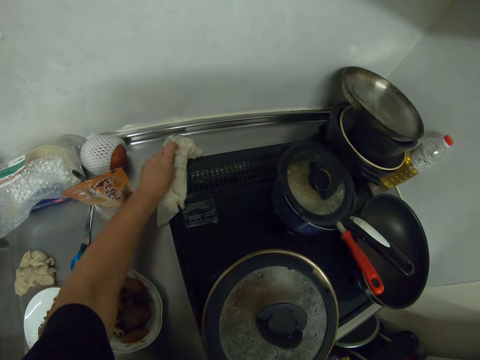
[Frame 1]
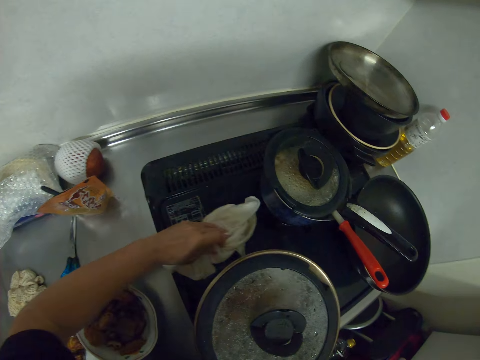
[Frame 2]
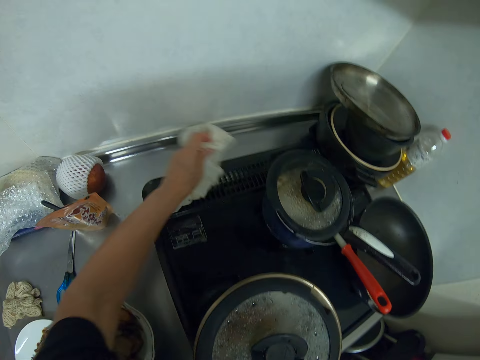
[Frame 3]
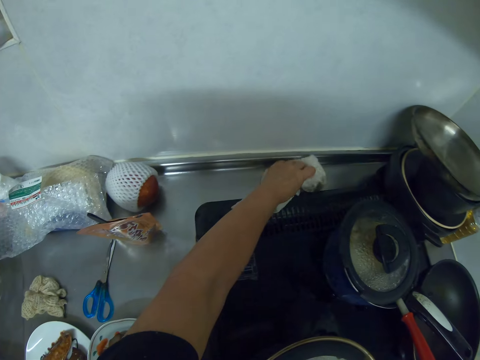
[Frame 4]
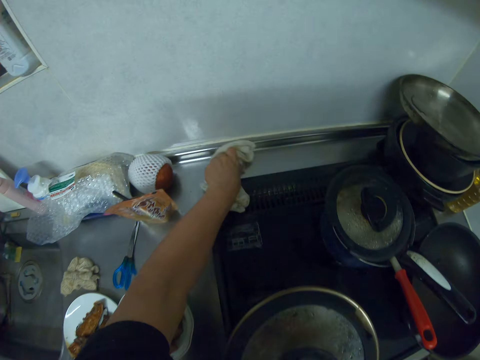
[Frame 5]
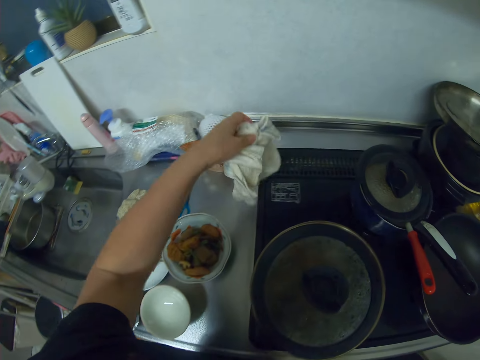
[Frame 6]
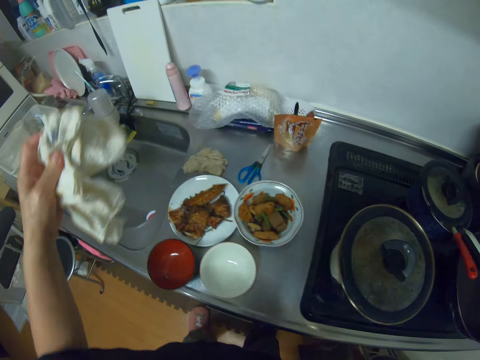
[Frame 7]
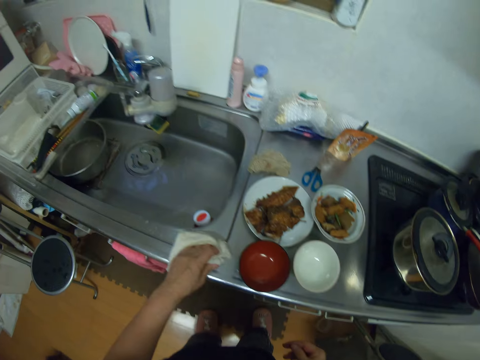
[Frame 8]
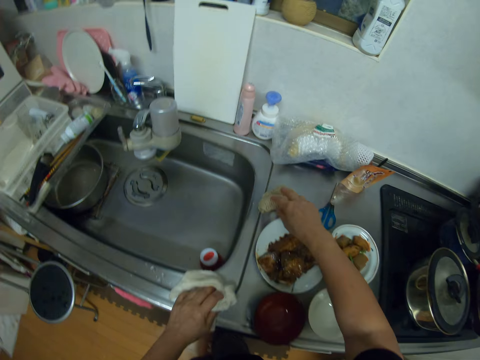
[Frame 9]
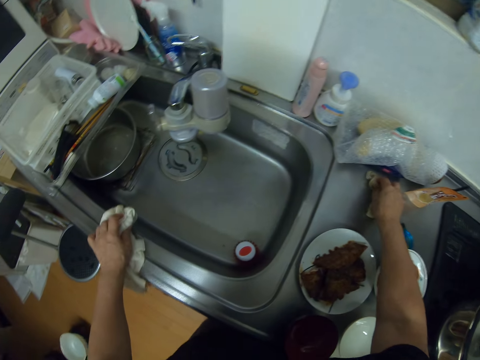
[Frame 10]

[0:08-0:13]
The camera wearer wipes a counter with a towel. They lift the towel off the counter. They clean the kitchen sink with a napkin.

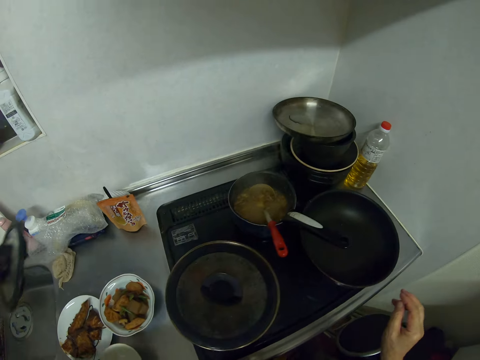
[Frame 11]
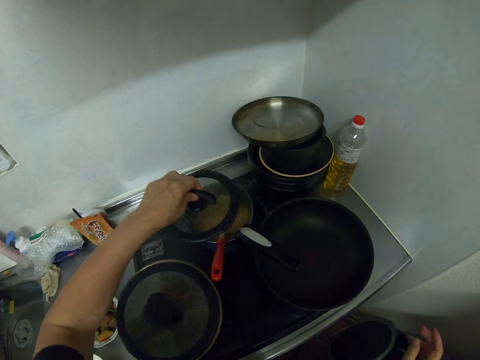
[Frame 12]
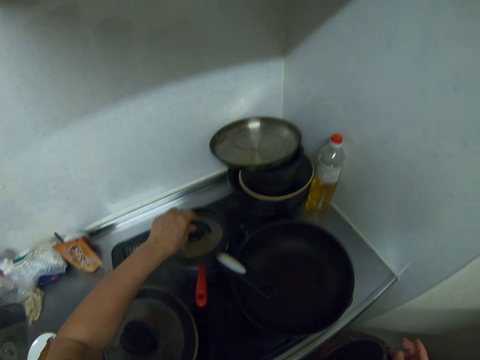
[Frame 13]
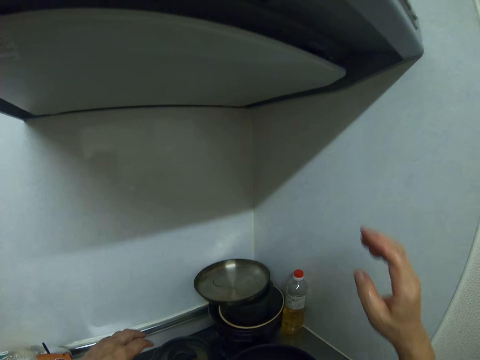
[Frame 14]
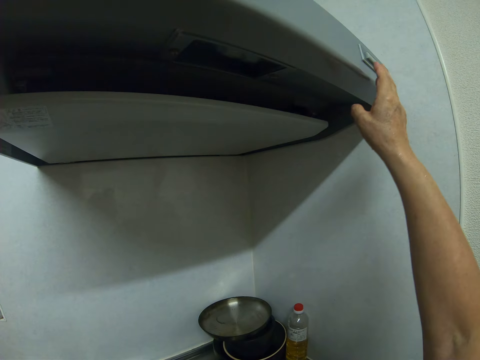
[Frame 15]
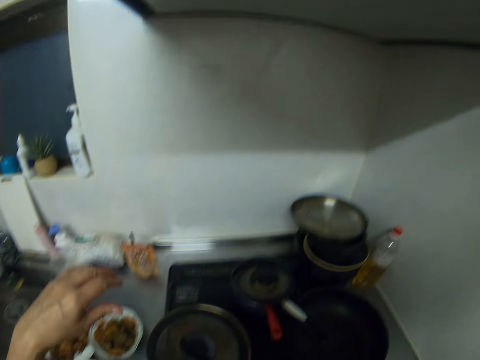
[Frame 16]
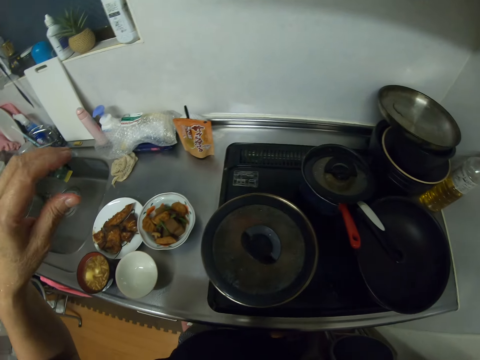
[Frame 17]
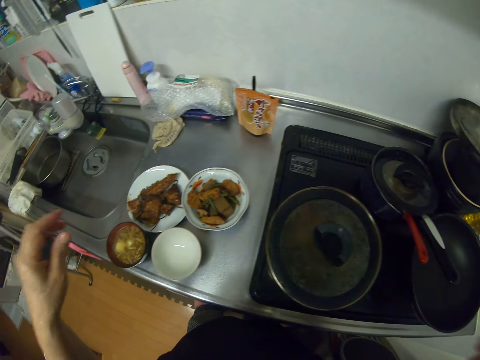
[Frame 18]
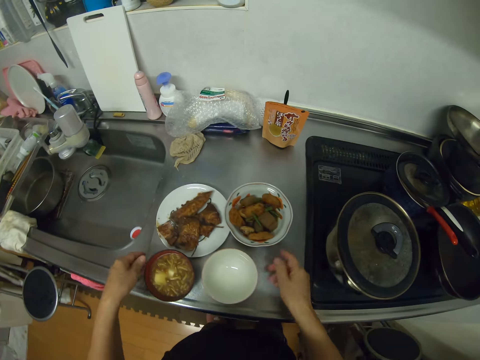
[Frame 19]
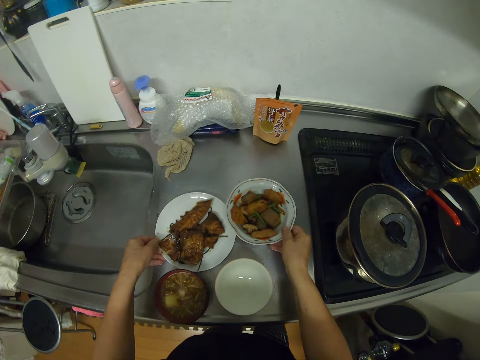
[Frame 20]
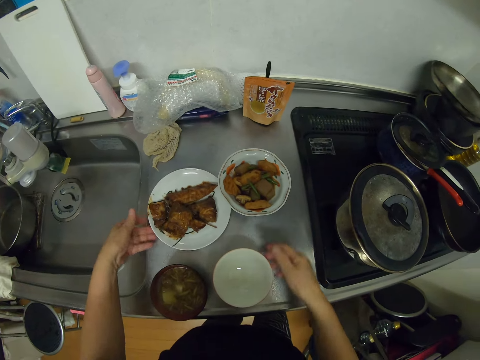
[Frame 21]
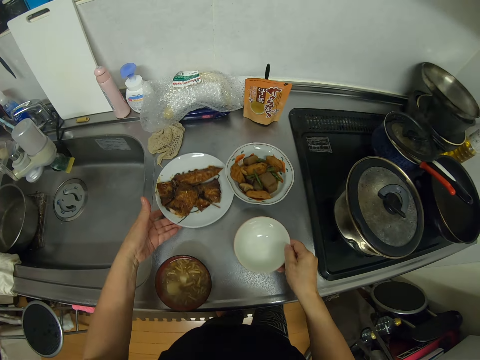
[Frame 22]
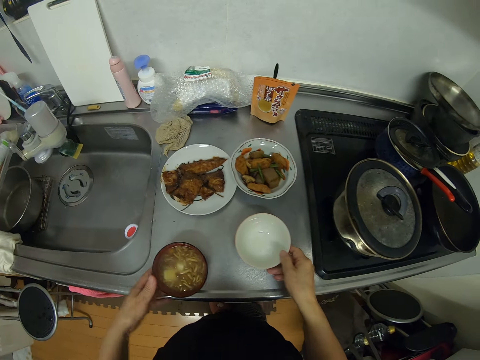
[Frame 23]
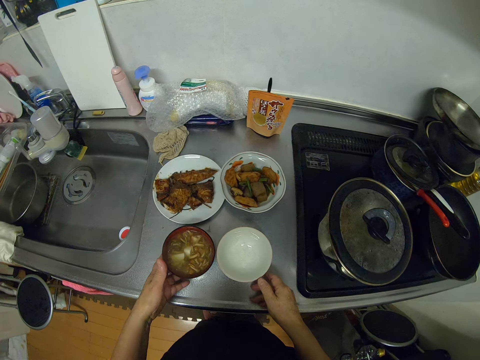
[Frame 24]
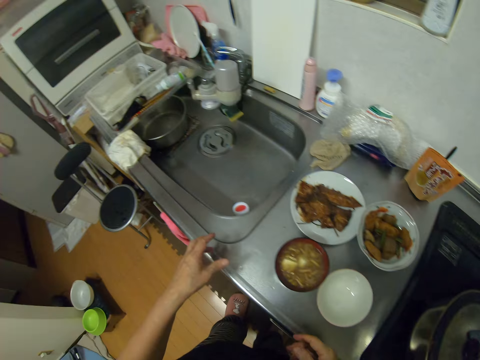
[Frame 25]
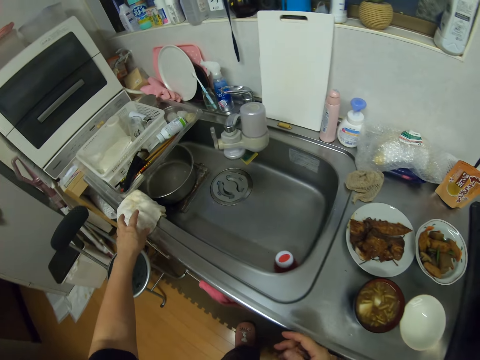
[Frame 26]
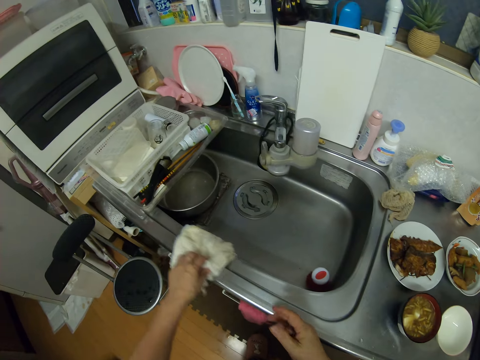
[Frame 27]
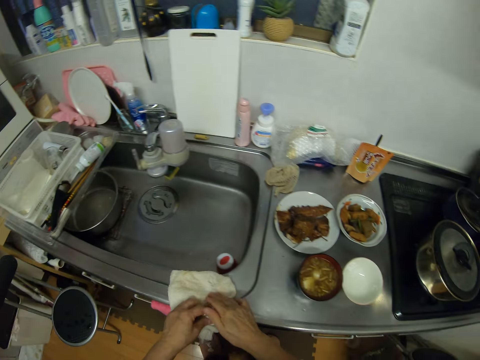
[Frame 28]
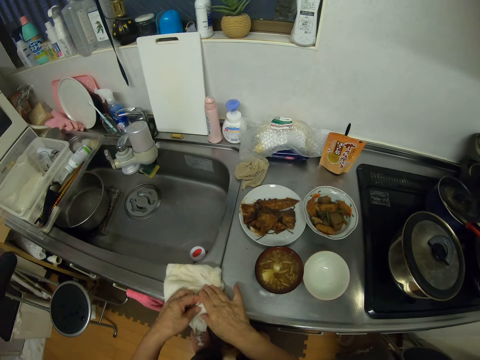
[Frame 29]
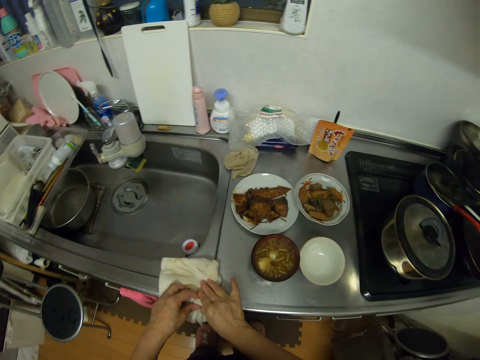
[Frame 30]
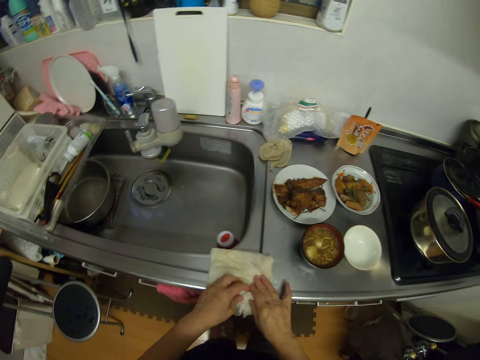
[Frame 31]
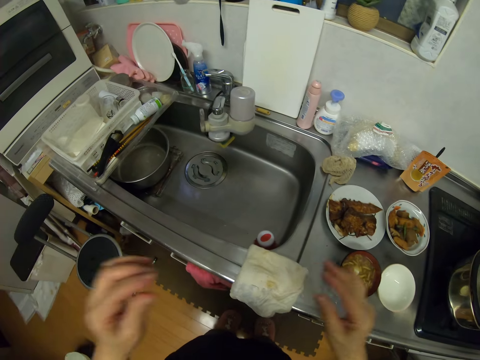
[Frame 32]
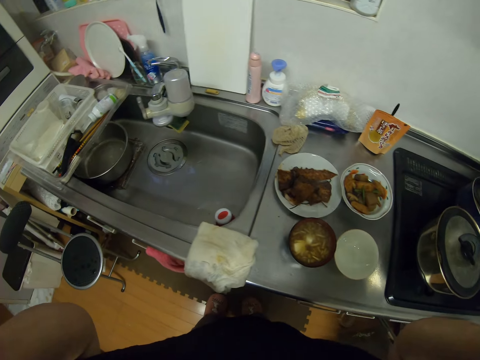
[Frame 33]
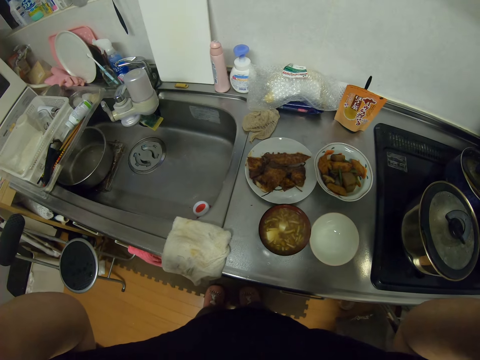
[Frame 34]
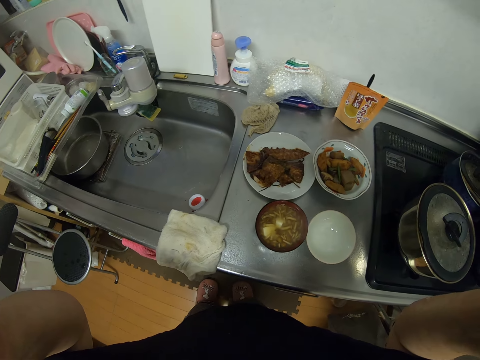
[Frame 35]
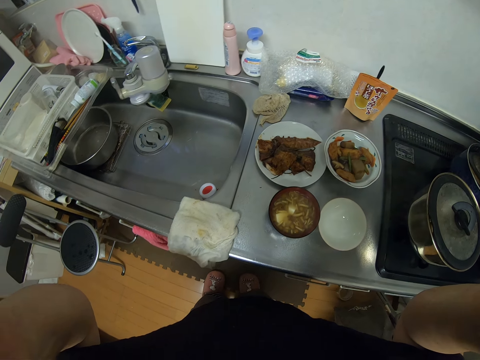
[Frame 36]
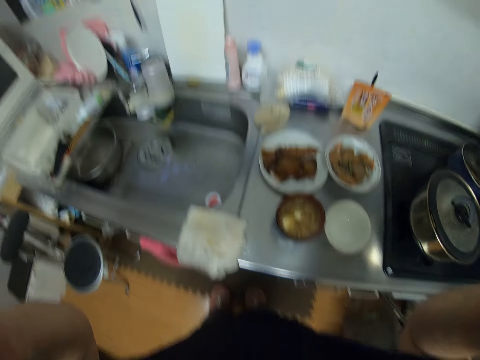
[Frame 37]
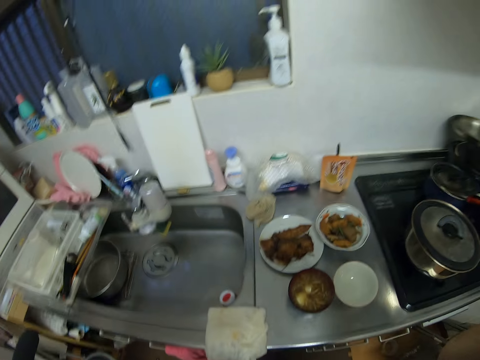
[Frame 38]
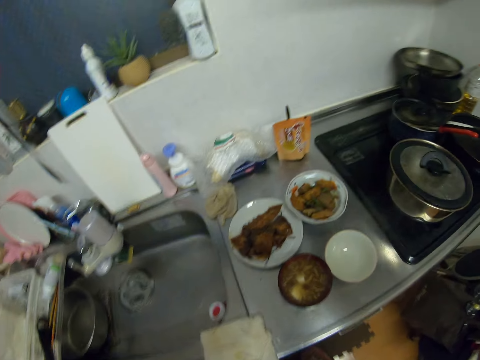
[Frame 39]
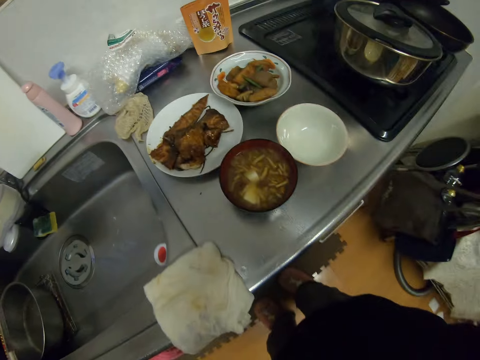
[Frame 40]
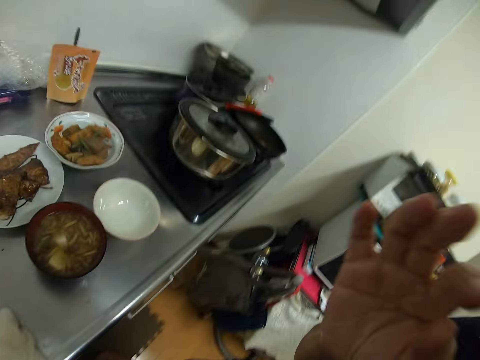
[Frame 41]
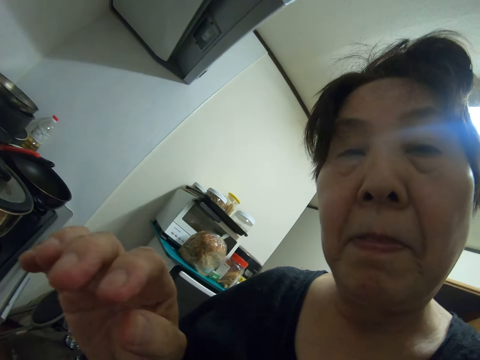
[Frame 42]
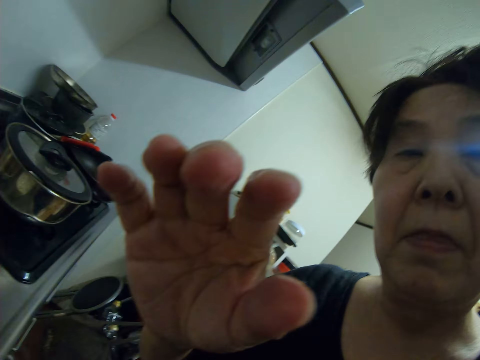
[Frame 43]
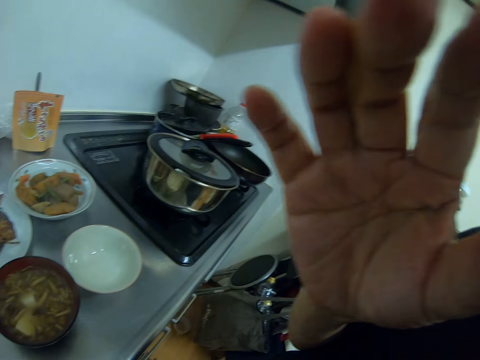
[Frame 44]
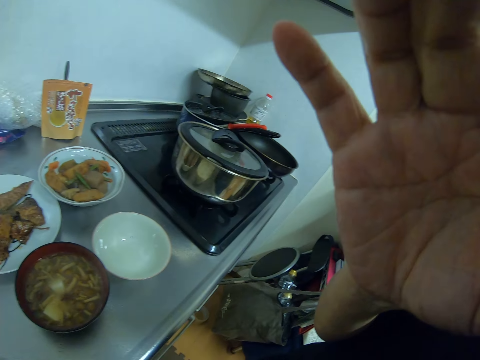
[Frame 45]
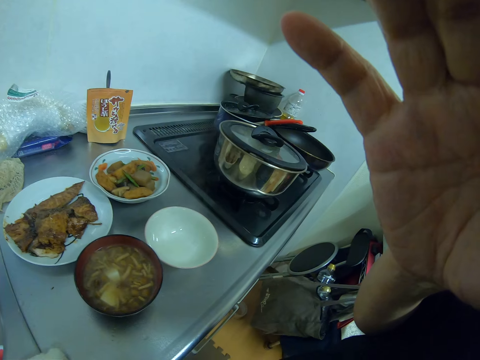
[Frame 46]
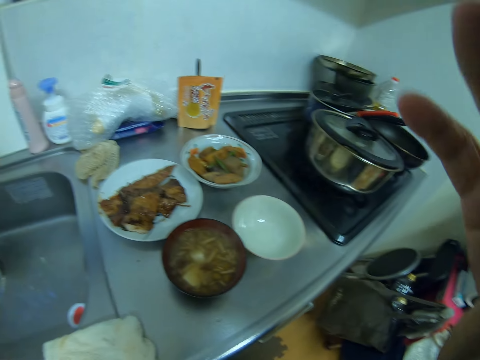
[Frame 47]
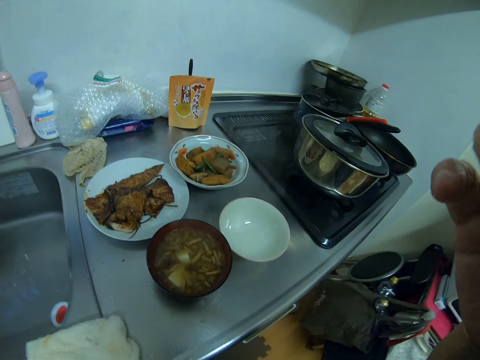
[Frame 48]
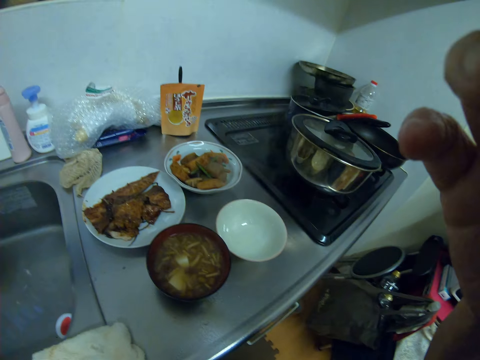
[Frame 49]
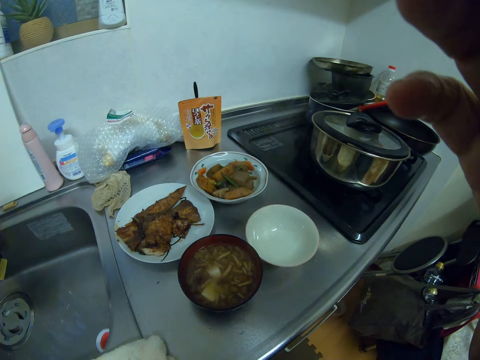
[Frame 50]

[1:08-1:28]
The camera wearer picks up the pot cover from the sink. They close the pot with the cover. They press the chimney button on top. They adjust the plates on the kitchen cabinet. They drag the bowl on the counter. They walk along the counter. They pick up a napkin from the kitchen sink, and clean the kitchen sink with the napkin. They lift their hand. They touch the camera on their head. They hold the camera.
